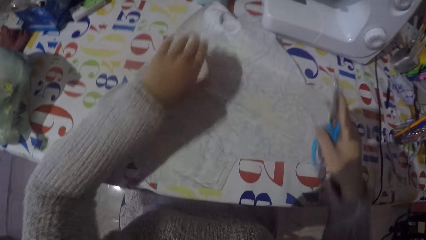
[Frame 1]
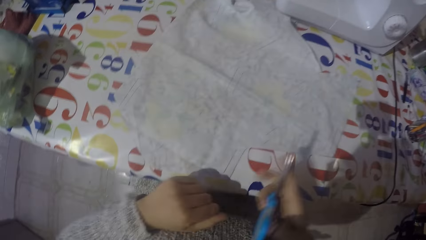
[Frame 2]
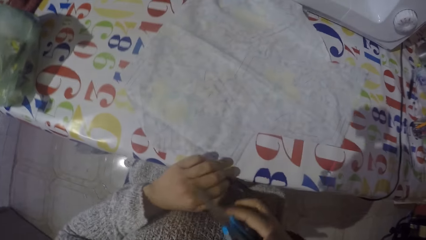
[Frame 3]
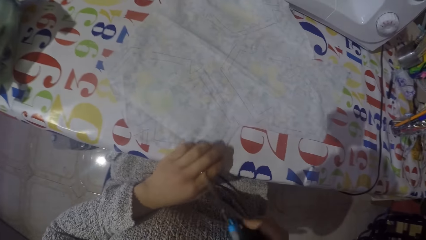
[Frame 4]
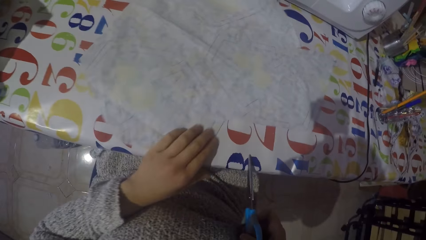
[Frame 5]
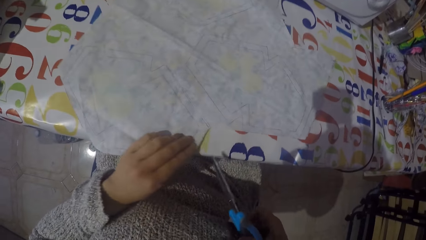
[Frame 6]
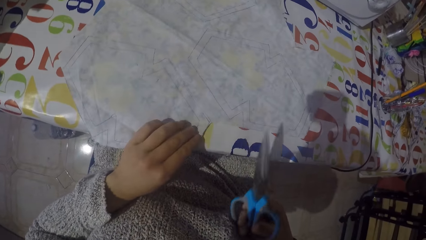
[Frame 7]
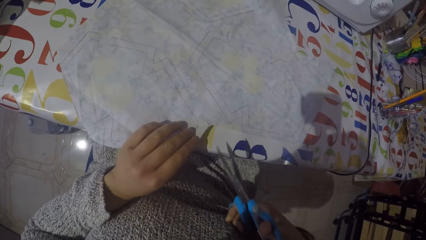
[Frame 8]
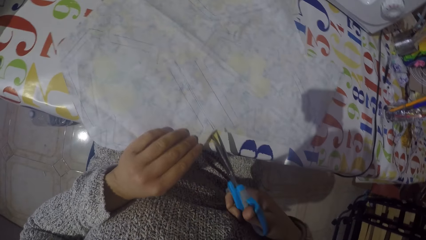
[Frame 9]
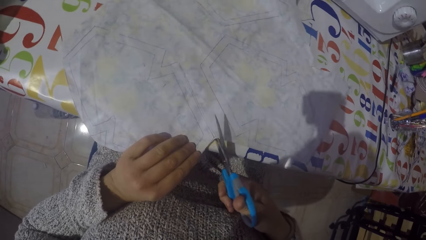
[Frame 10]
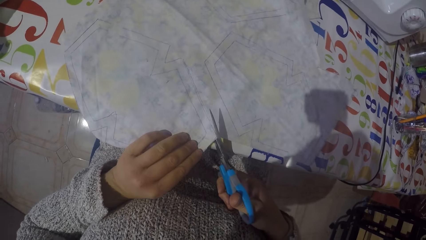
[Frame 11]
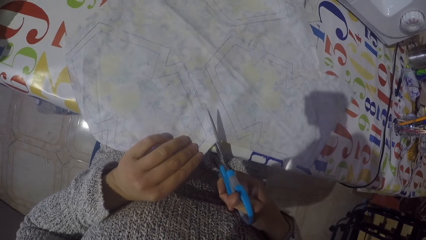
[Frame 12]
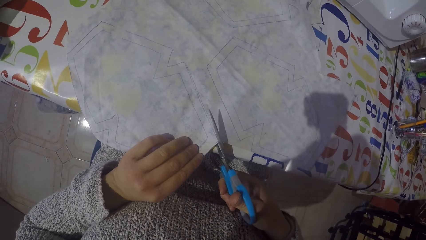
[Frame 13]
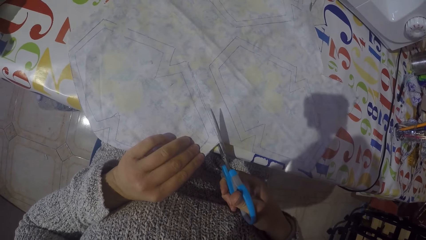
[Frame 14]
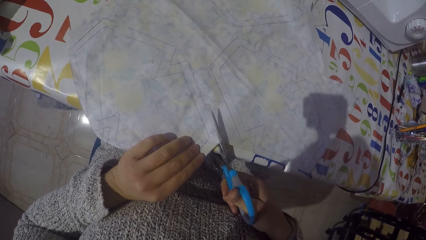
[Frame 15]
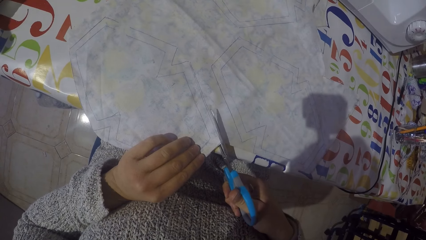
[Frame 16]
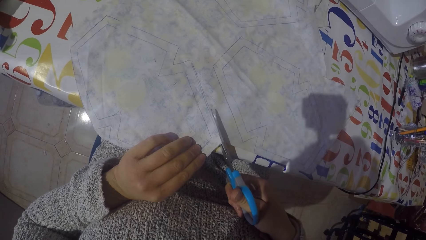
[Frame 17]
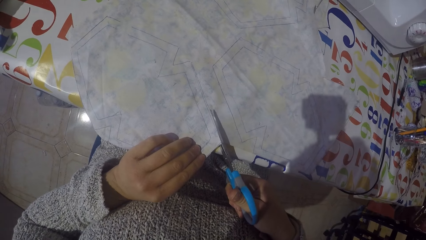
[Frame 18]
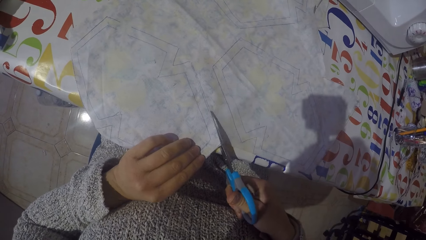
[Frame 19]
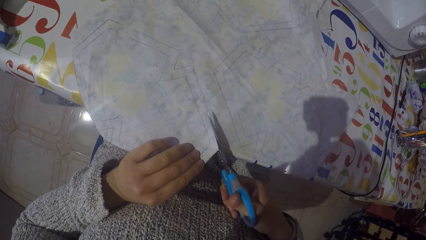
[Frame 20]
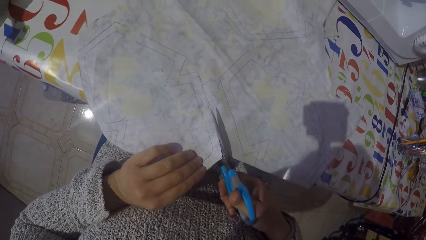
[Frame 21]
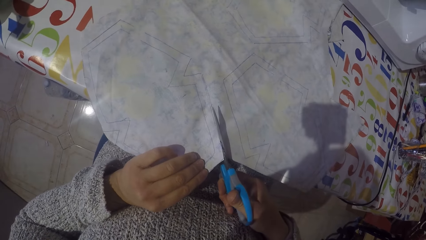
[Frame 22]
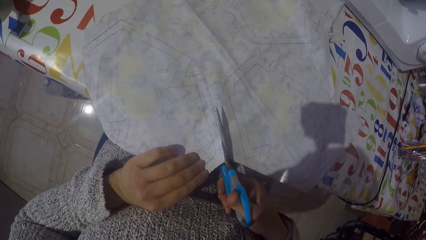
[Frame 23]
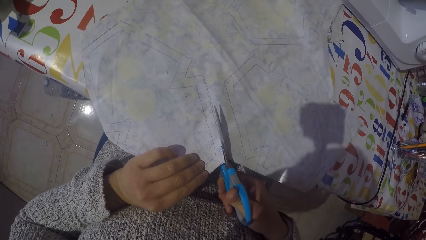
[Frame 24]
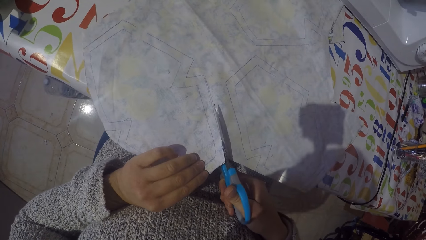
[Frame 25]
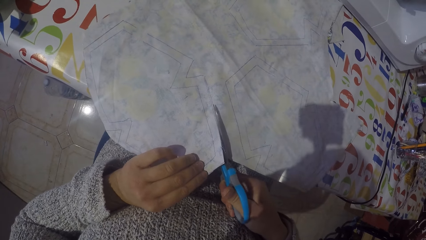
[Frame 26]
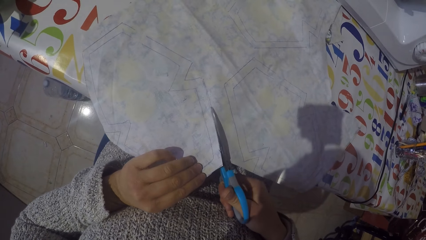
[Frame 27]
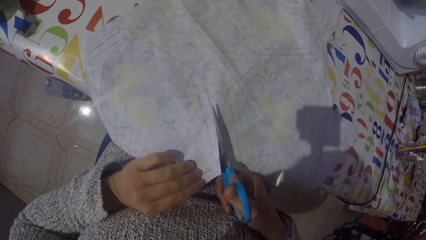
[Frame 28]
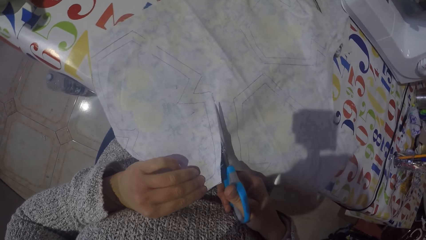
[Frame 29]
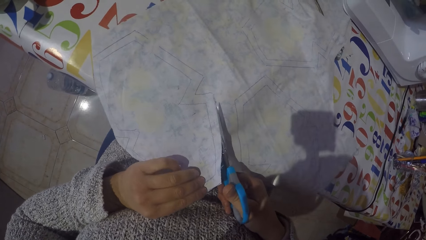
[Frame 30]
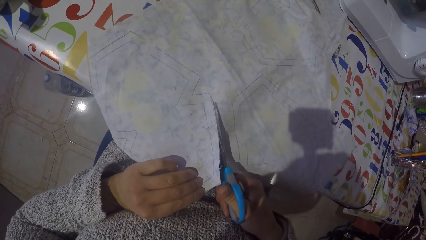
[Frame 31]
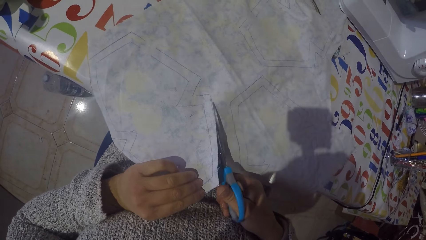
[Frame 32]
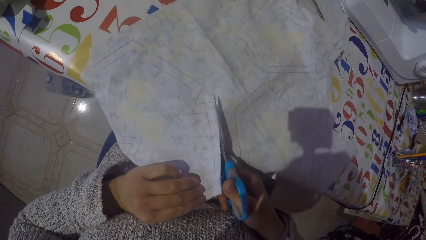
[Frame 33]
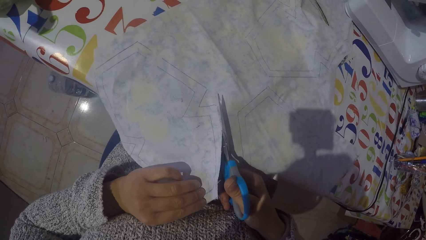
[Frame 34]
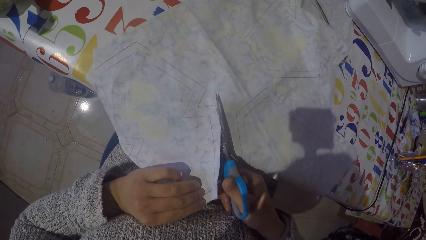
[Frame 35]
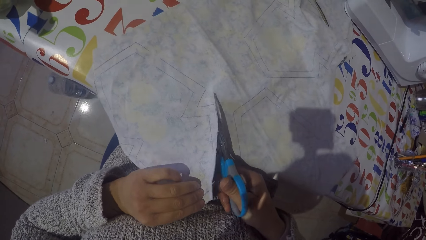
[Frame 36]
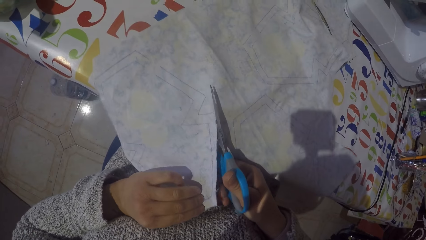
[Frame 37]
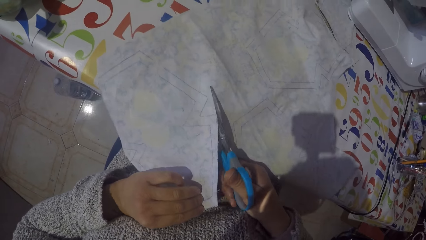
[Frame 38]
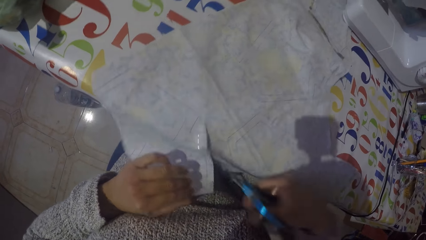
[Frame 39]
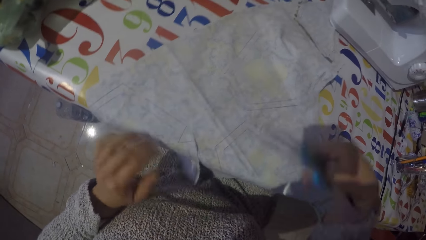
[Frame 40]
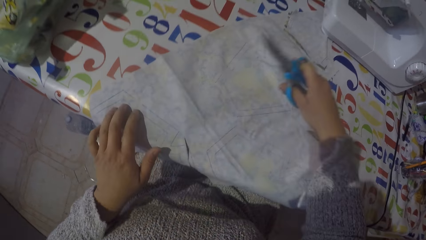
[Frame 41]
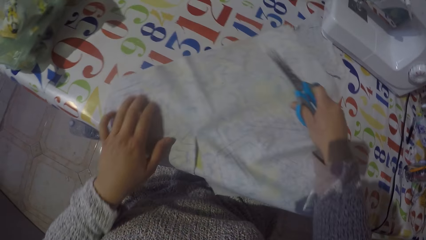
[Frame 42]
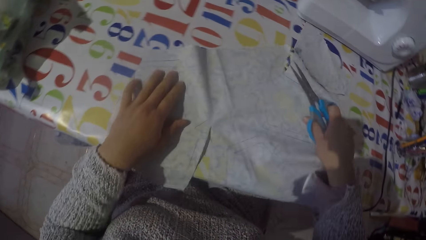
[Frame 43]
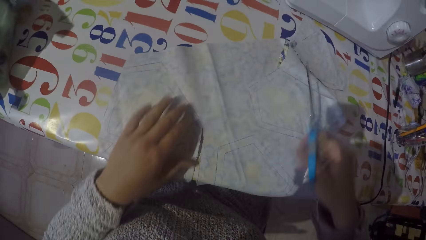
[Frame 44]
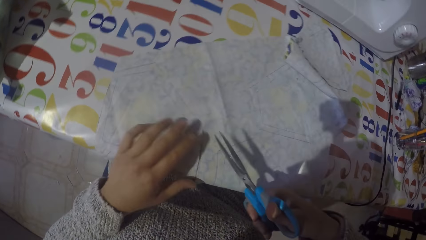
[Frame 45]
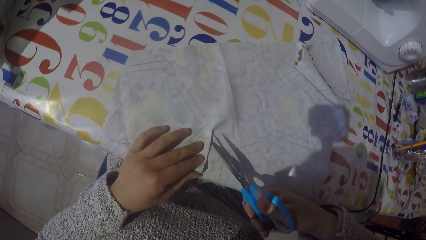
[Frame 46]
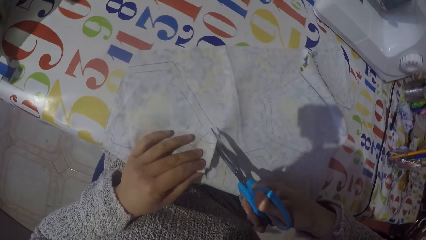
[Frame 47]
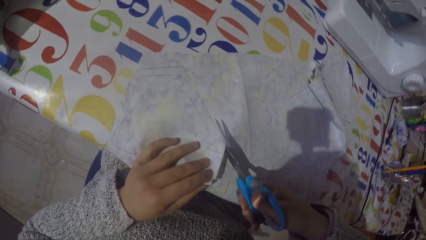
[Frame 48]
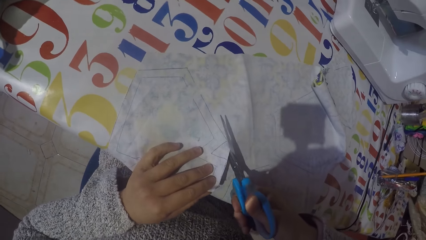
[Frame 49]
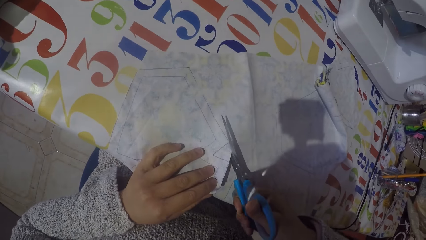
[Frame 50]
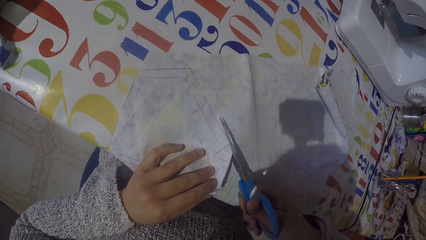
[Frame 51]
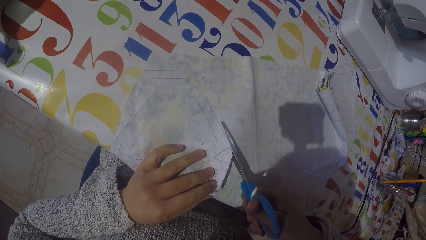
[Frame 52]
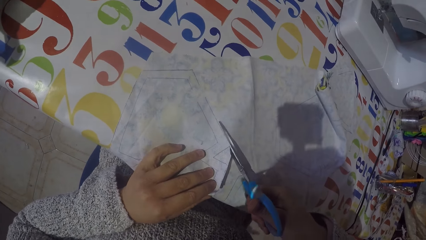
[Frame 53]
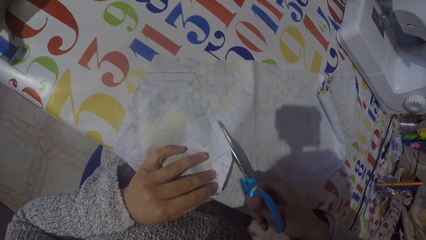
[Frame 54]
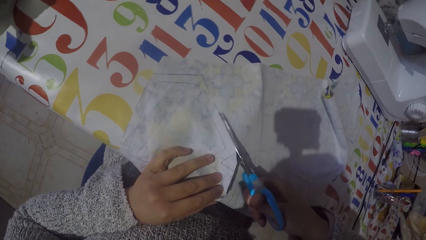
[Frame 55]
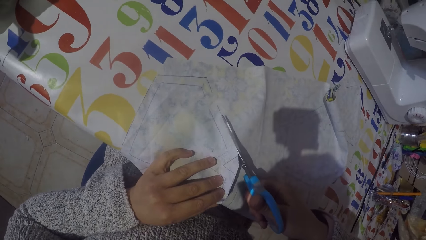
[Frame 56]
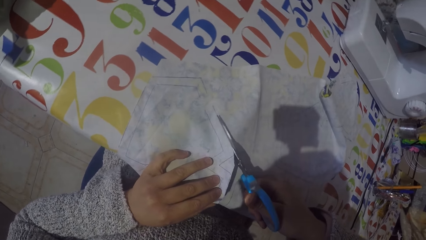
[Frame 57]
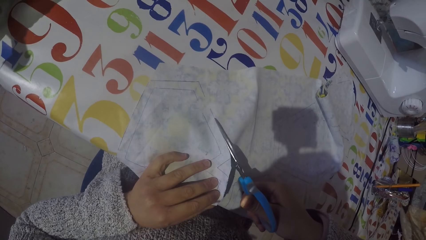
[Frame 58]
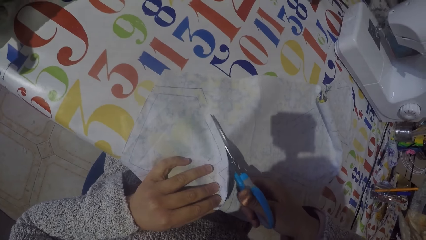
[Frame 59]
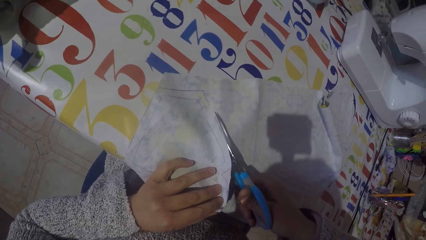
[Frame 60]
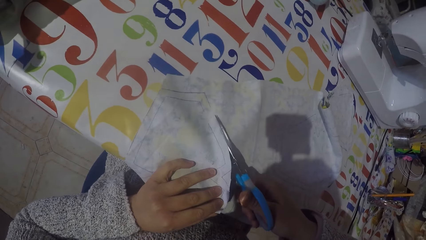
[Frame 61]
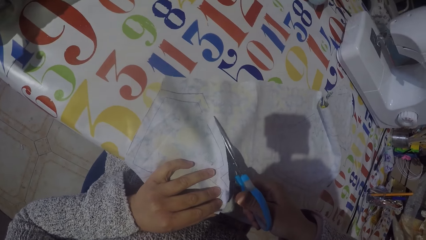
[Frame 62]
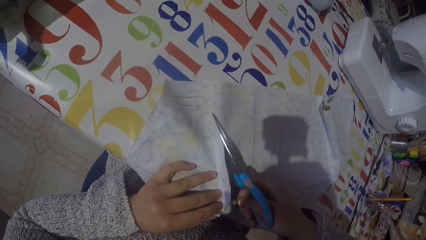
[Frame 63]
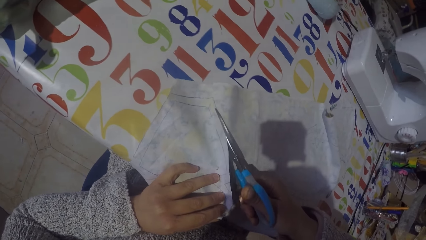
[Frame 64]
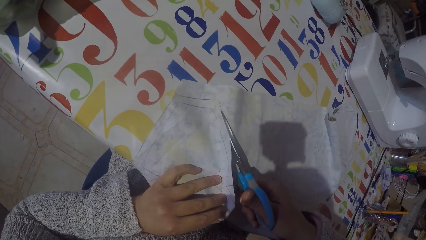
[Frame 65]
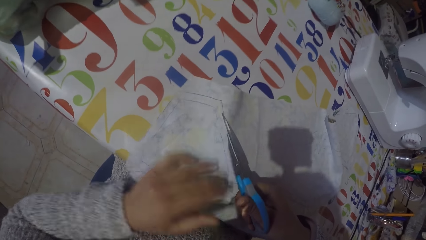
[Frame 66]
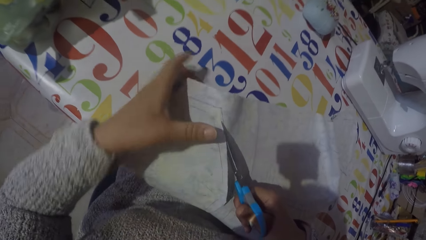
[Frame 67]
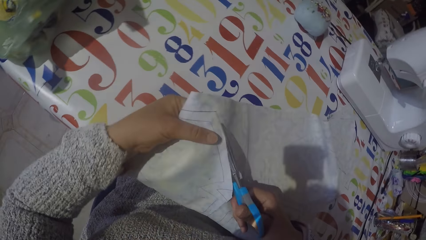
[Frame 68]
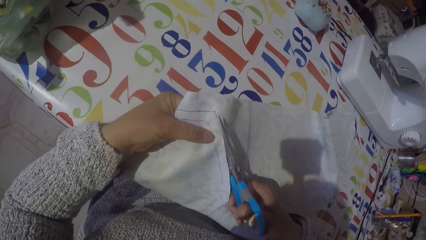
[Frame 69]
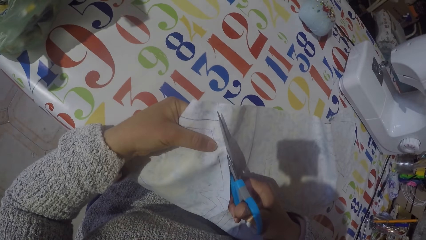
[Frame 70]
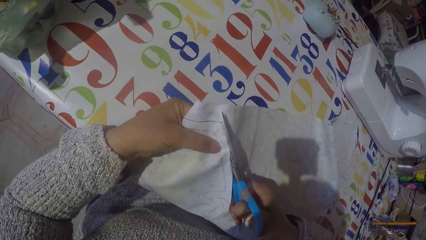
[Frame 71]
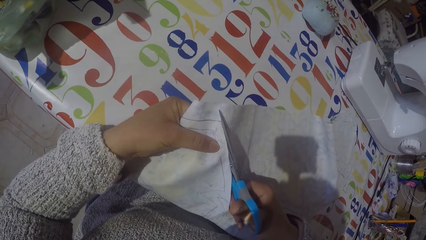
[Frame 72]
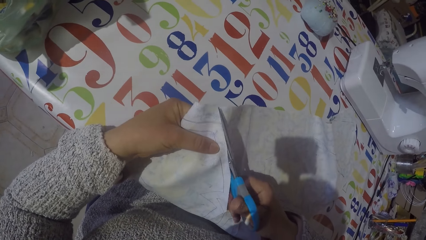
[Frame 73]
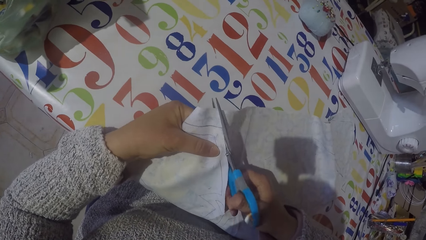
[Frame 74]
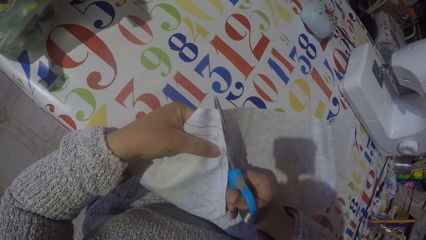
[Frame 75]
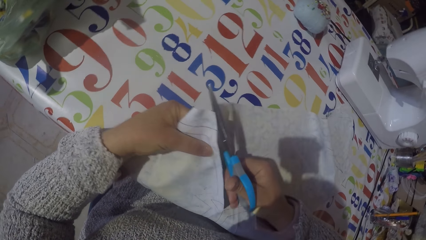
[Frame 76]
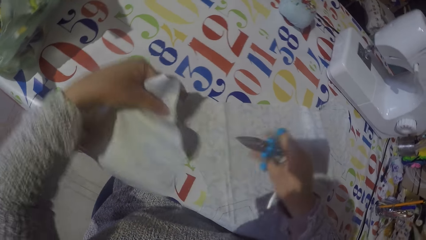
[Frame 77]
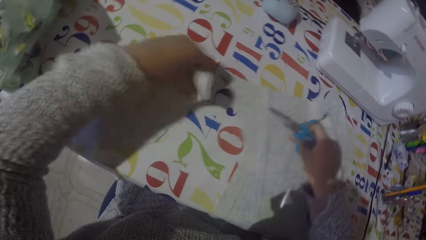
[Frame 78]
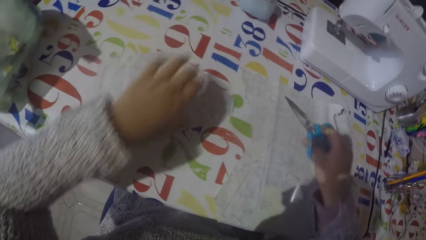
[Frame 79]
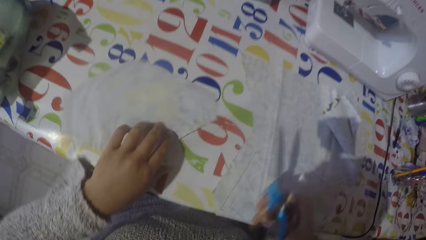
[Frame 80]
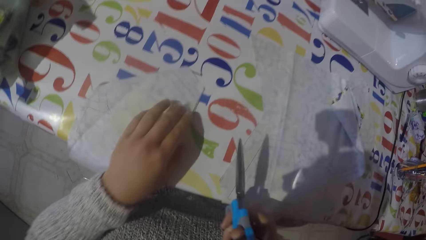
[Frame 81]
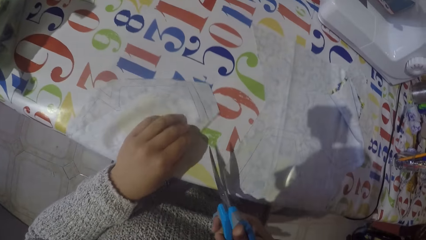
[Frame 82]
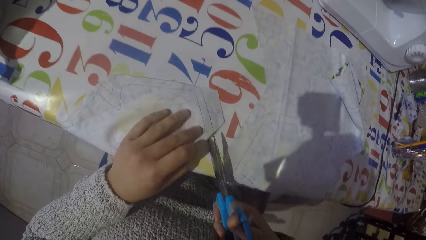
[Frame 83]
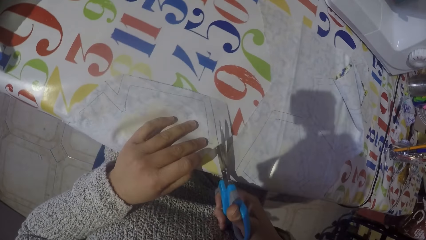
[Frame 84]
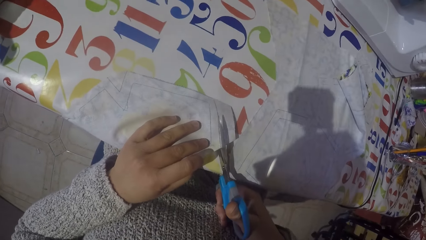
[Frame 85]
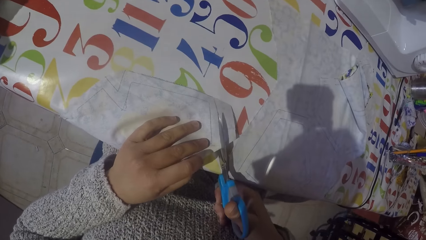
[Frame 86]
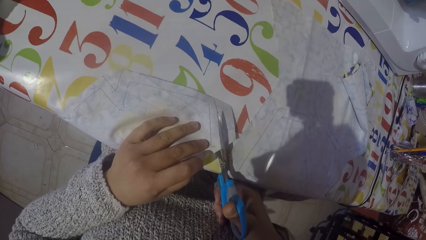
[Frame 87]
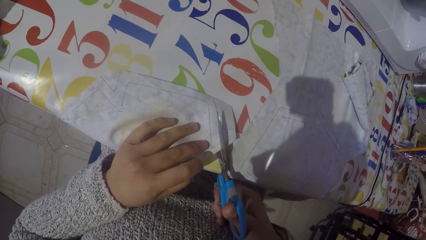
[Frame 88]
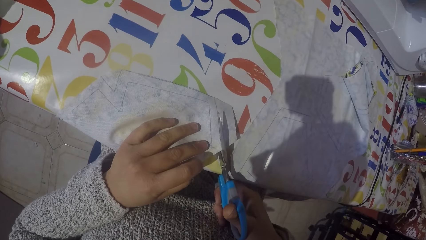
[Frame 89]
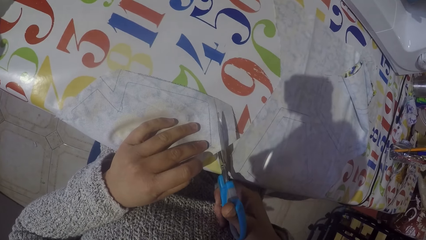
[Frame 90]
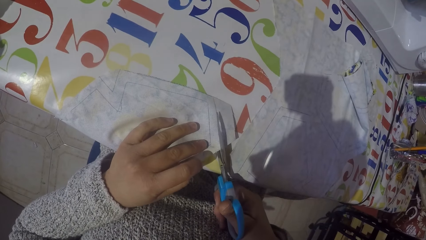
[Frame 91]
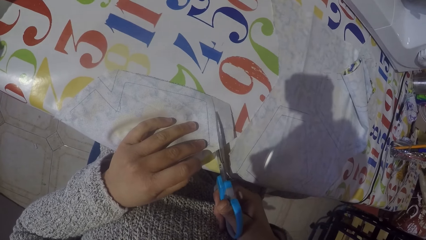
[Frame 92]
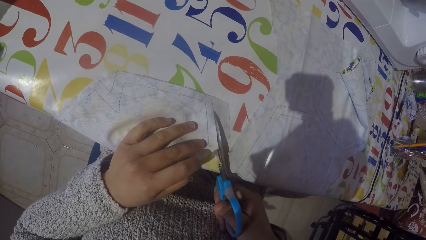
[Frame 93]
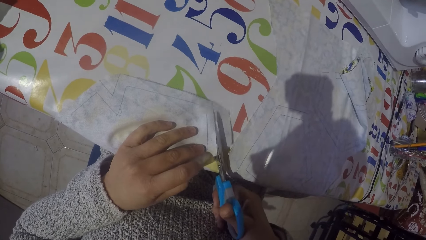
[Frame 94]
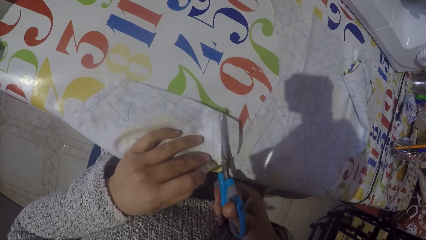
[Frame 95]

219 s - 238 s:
The camera wearer spreads the fabric. They cut the fabric with scissors. They take the fabric.
